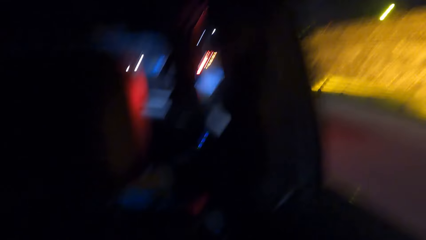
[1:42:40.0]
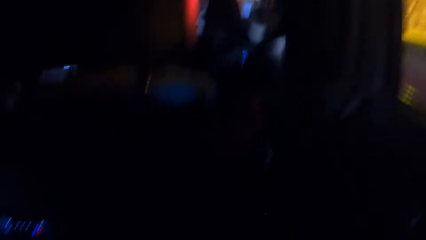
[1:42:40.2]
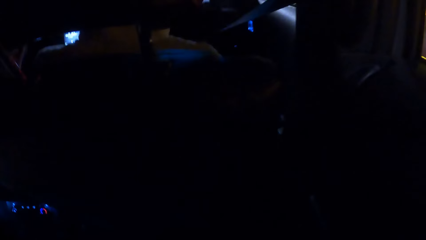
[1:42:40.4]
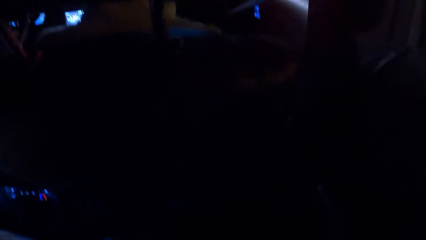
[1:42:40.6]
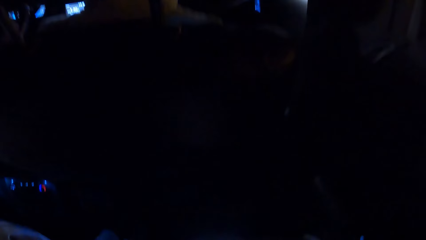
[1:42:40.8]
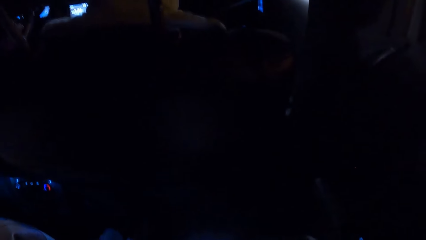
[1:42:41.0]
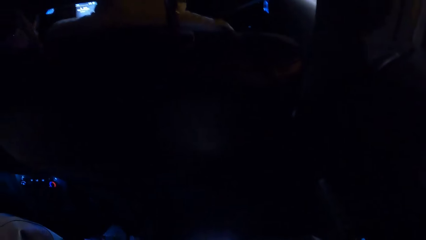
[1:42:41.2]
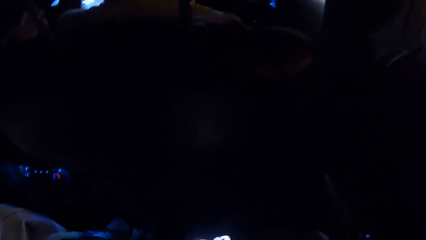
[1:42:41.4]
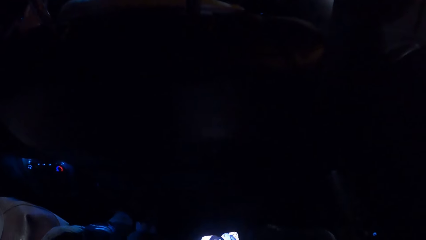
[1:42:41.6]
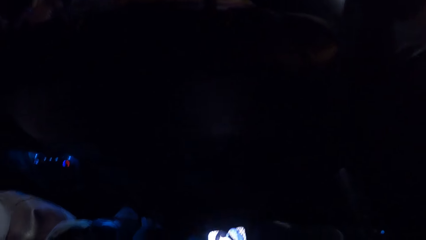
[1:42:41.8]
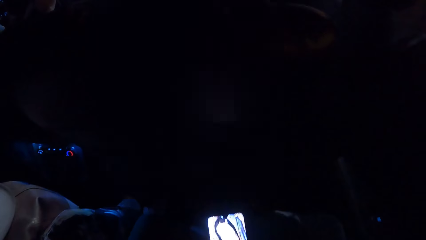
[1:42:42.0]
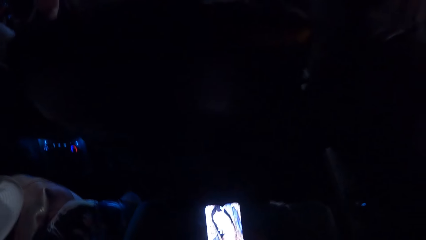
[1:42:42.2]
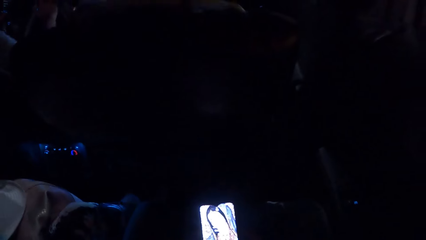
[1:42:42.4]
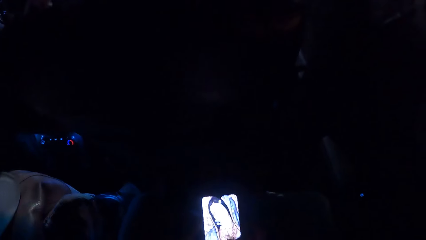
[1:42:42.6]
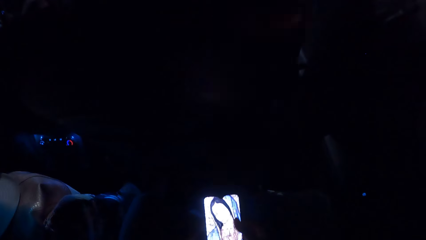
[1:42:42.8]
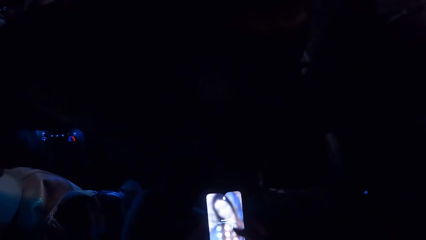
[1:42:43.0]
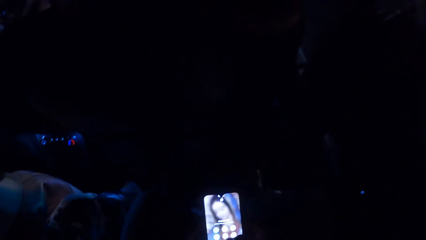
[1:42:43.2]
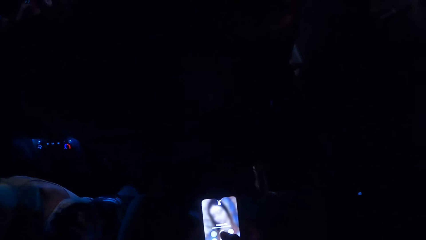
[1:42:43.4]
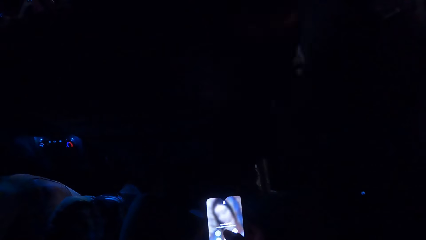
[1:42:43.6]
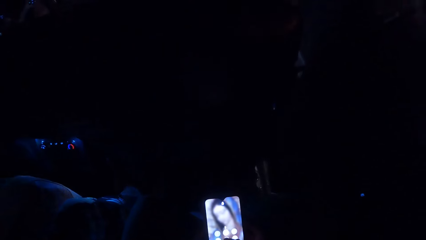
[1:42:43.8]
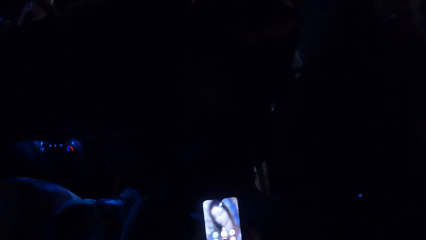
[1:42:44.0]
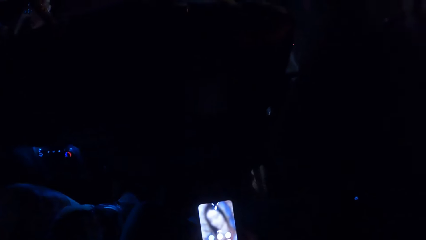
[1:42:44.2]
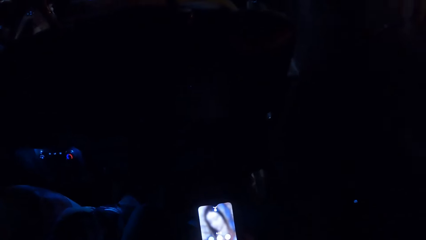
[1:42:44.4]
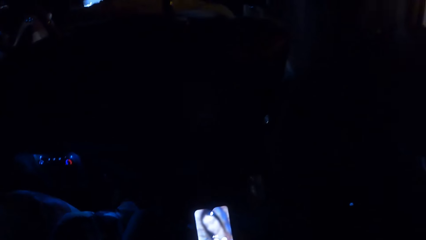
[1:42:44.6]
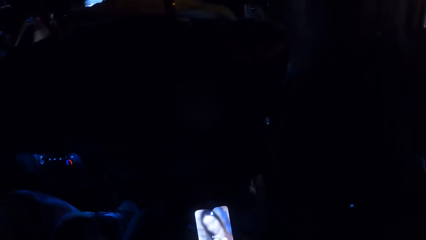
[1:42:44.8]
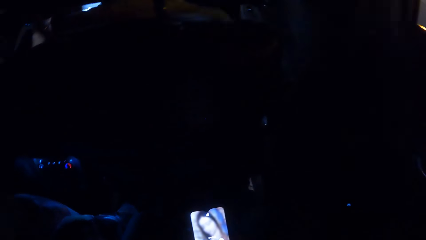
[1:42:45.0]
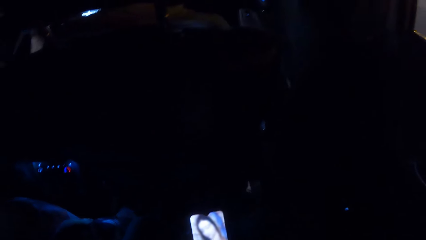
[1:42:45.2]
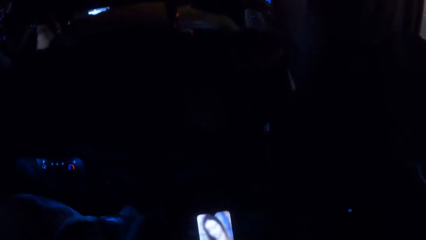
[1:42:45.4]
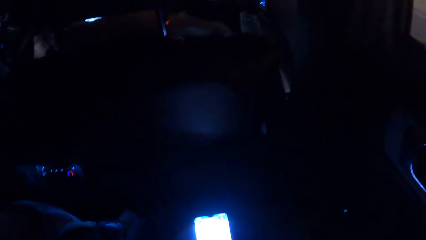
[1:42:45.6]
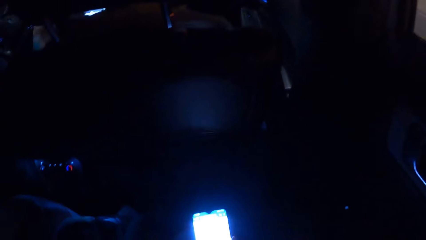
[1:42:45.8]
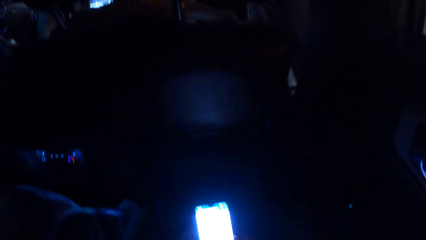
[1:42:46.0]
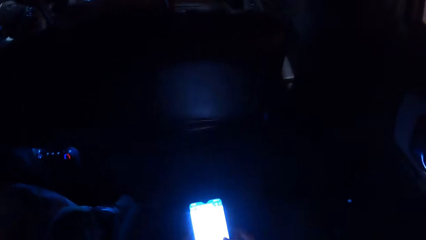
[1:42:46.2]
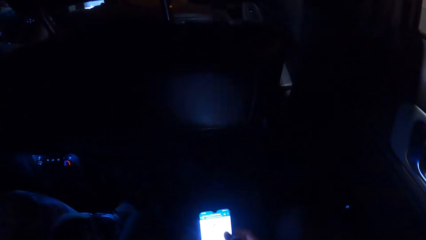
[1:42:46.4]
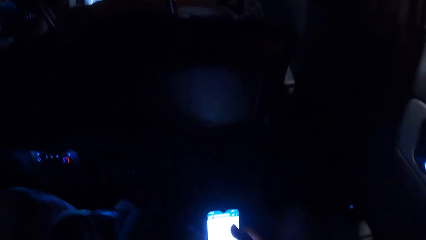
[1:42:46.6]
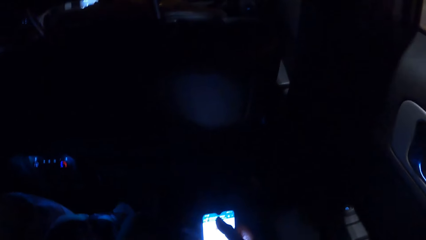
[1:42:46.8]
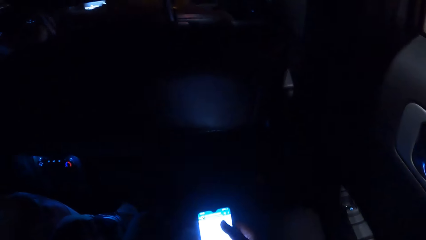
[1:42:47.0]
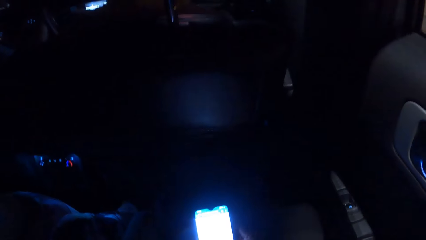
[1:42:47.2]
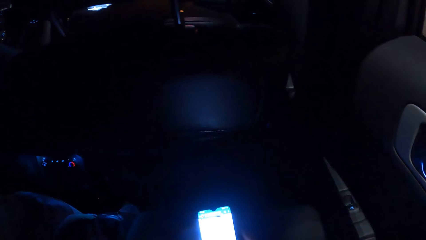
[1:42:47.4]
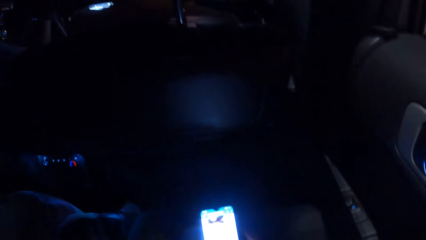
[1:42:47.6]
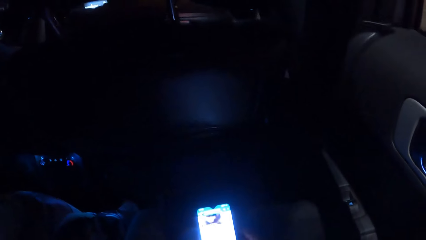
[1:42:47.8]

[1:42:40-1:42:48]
The camera wearer scrolls the phone.

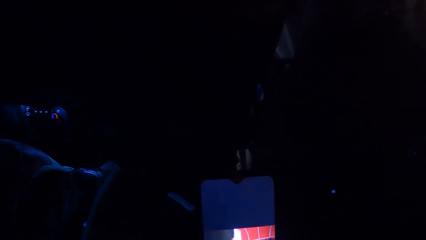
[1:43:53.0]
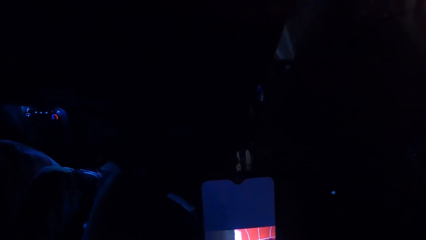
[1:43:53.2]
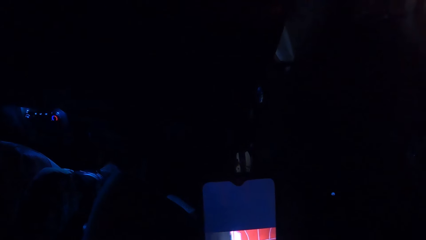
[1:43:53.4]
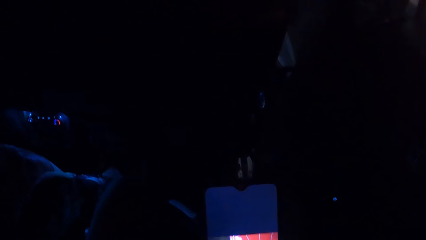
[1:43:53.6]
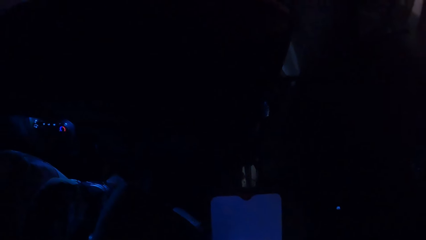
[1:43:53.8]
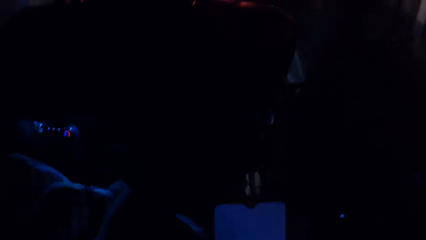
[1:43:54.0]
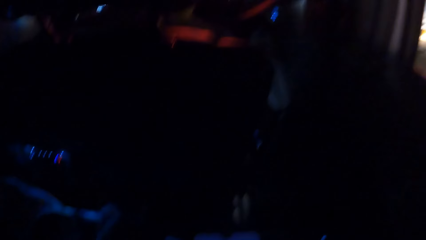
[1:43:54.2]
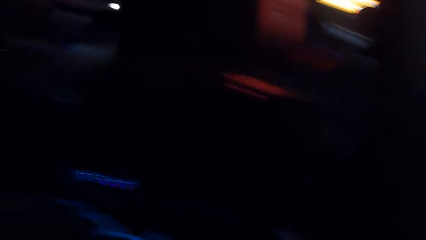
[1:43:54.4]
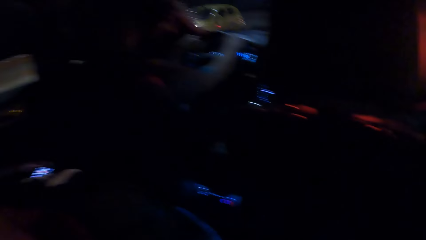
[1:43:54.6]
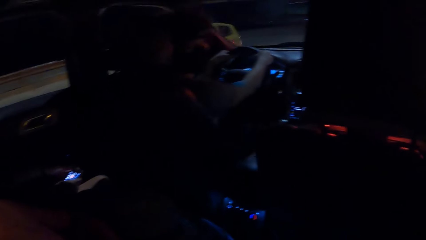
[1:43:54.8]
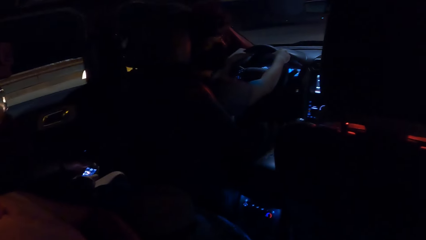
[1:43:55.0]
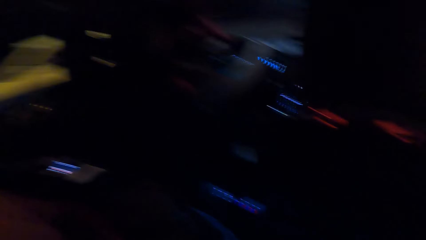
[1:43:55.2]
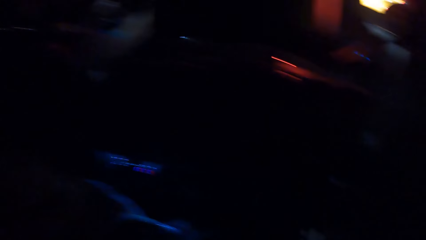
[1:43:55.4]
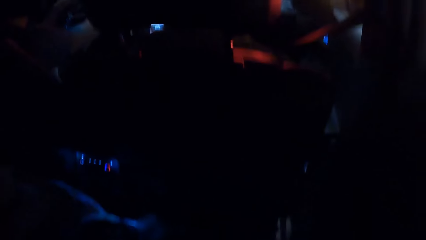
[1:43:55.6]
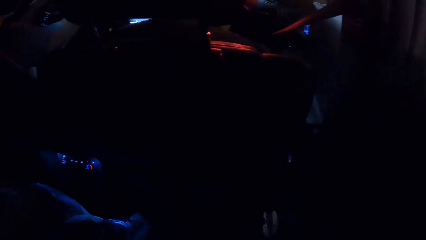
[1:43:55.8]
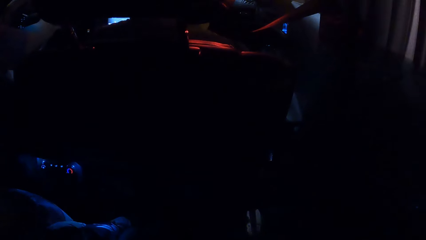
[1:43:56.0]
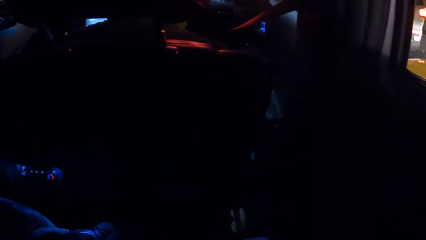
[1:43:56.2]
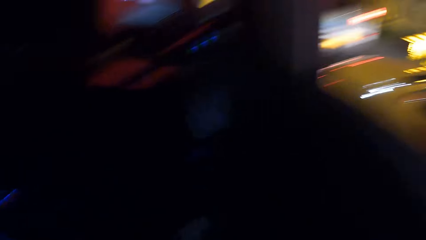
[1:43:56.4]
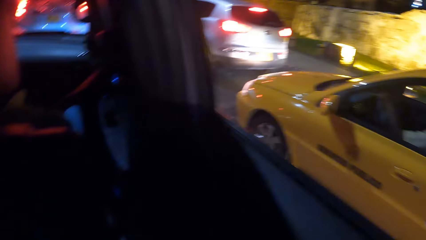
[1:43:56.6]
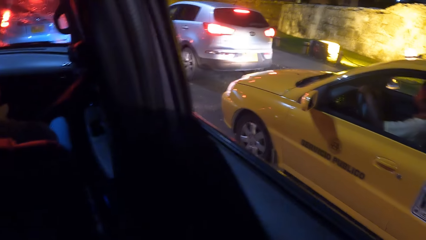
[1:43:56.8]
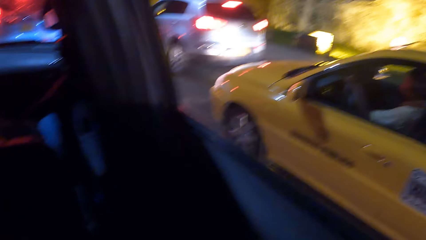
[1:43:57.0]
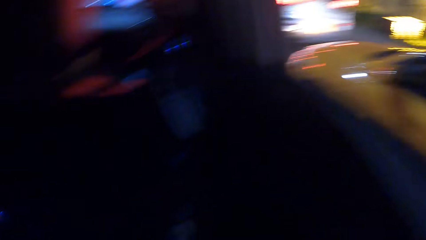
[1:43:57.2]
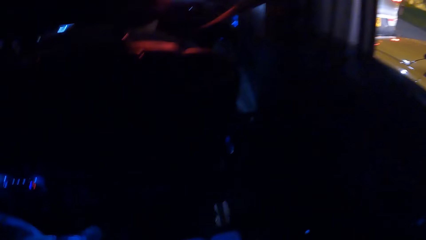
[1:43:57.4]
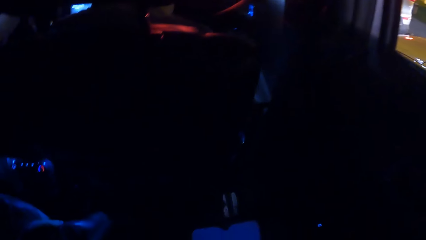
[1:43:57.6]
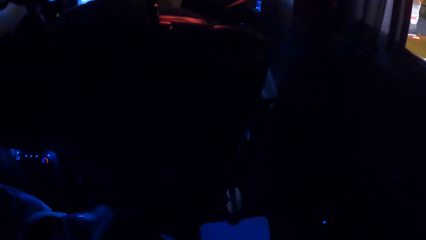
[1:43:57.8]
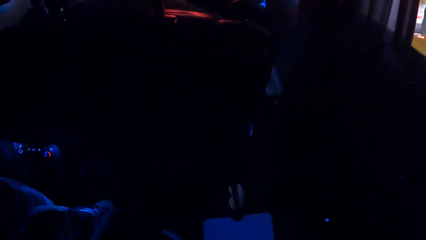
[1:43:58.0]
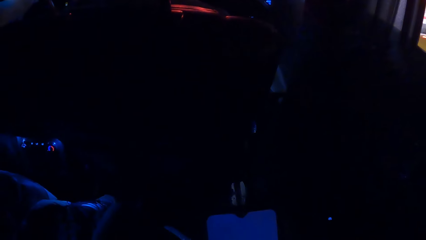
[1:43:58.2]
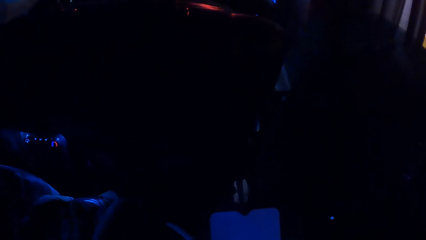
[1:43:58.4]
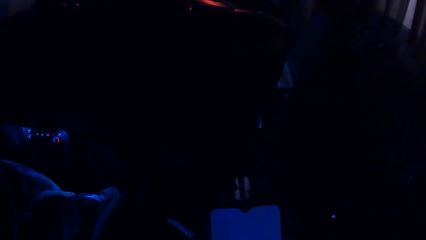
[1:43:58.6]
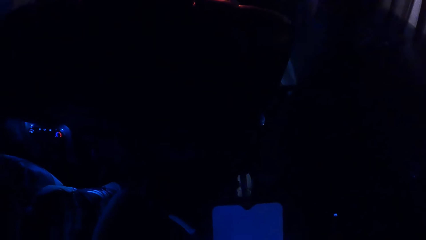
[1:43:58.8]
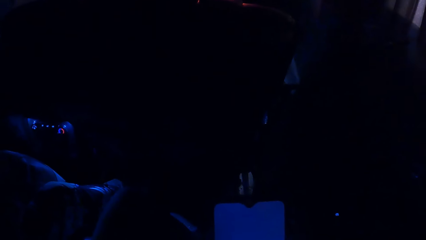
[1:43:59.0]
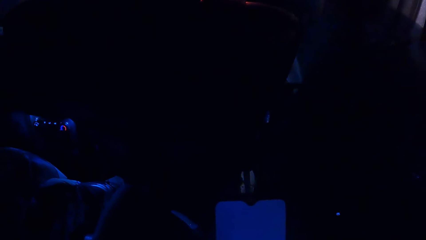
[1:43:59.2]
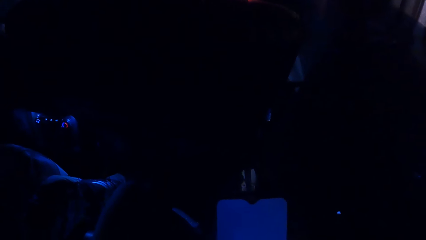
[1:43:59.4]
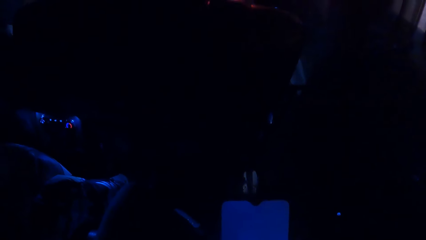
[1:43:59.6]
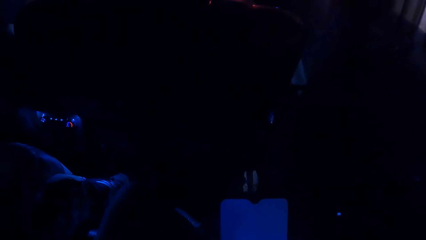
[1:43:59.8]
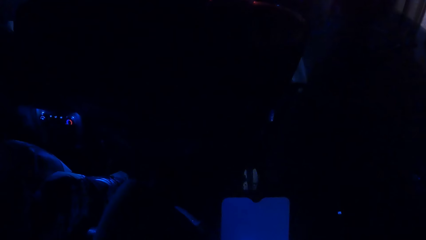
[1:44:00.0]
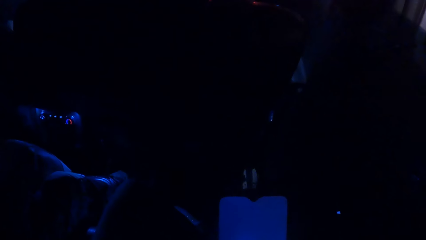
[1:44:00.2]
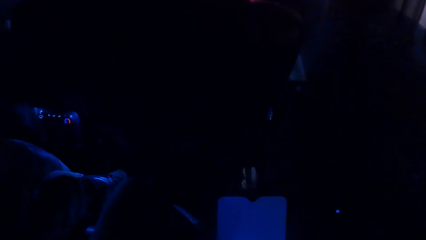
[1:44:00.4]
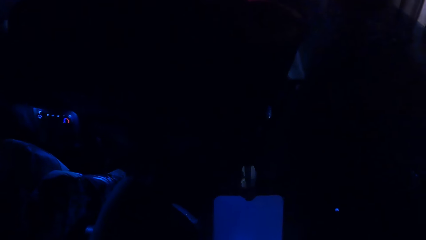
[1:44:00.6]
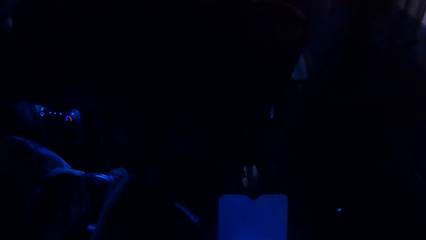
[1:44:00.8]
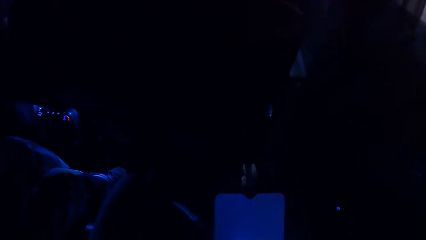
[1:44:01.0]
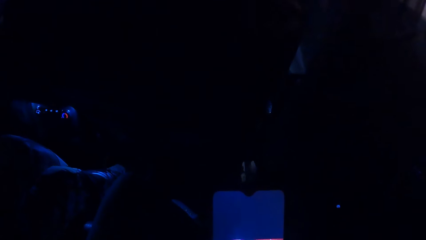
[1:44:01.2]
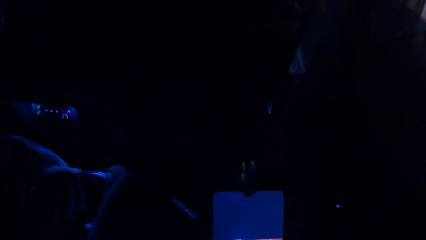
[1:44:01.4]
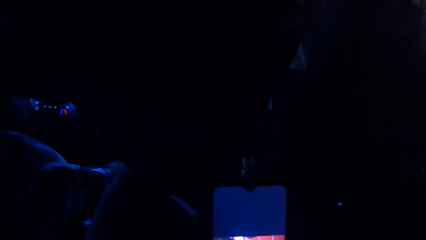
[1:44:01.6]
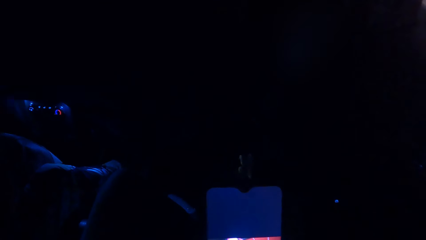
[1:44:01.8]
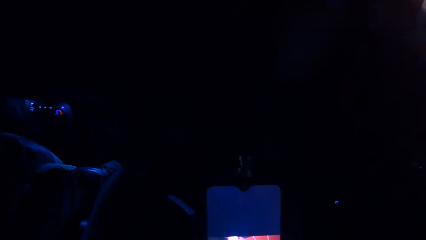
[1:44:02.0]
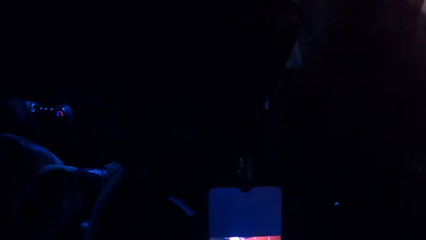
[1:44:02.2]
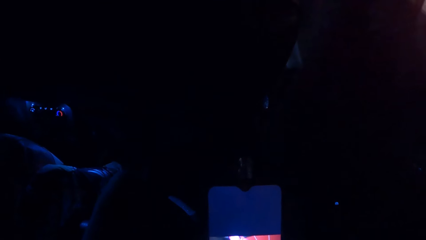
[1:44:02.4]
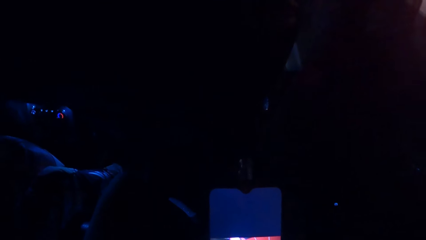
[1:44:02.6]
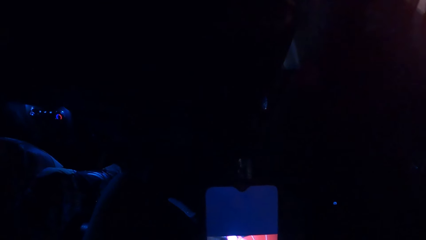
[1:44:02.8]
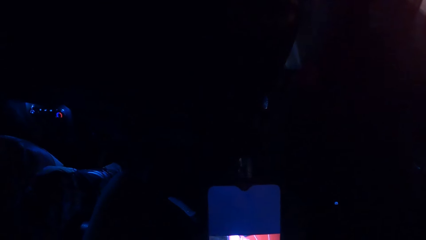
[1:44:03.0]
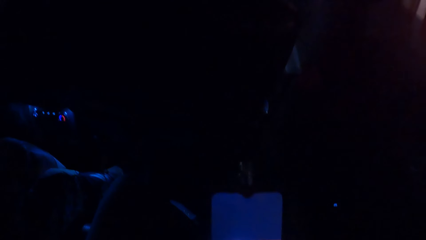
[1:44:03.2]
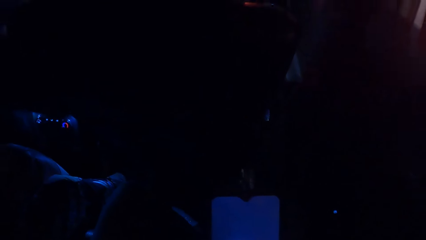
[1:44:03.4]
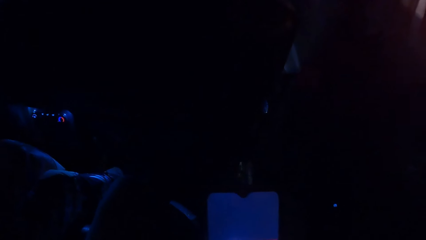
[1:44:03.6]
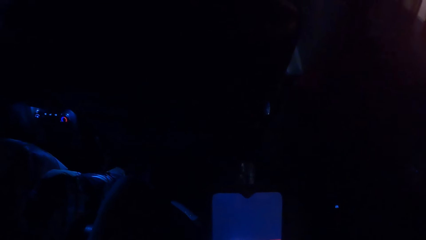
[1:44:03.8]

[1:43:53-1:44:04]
The camera wearer looks around in a car. A man drives. The camera wearer uses the phone.
